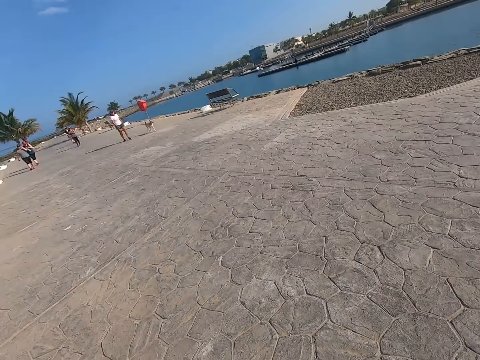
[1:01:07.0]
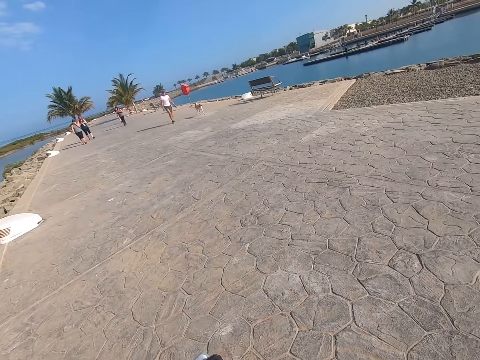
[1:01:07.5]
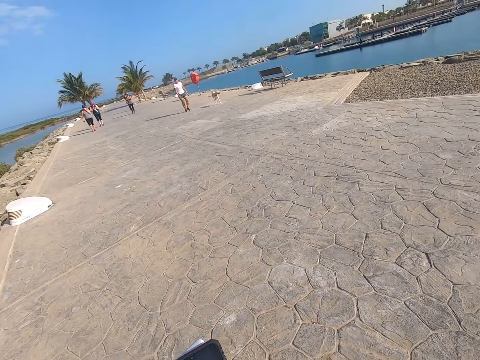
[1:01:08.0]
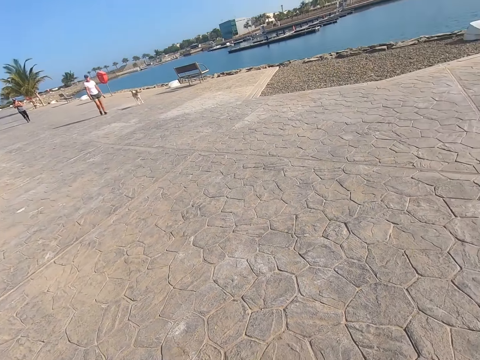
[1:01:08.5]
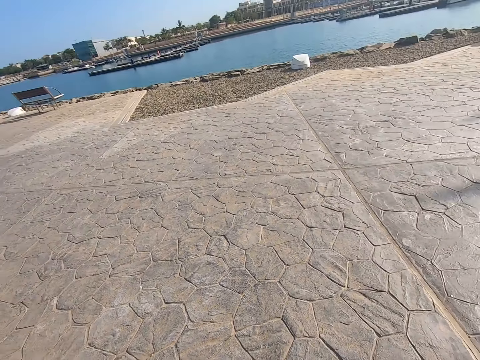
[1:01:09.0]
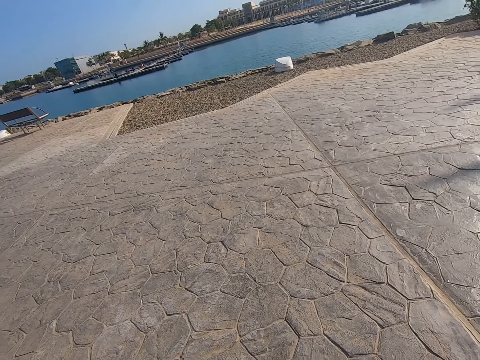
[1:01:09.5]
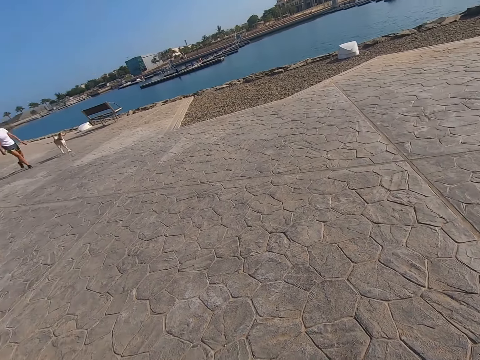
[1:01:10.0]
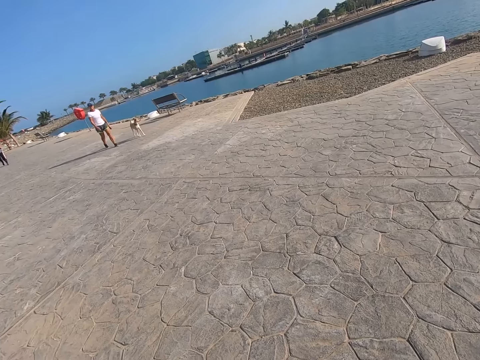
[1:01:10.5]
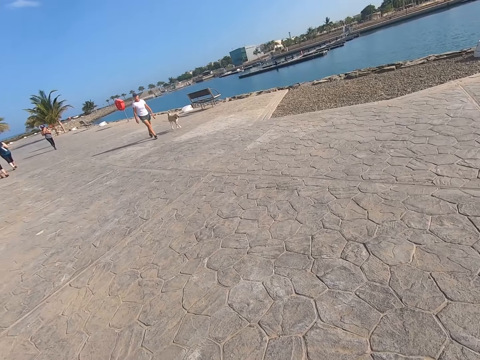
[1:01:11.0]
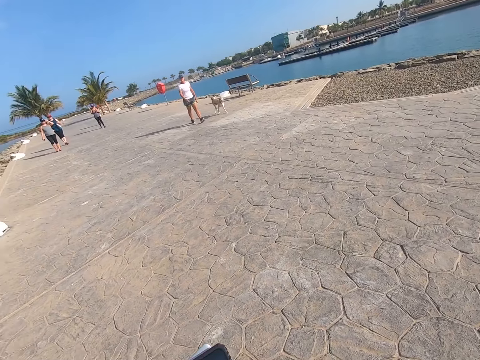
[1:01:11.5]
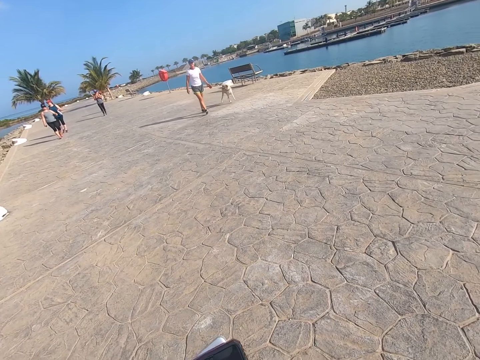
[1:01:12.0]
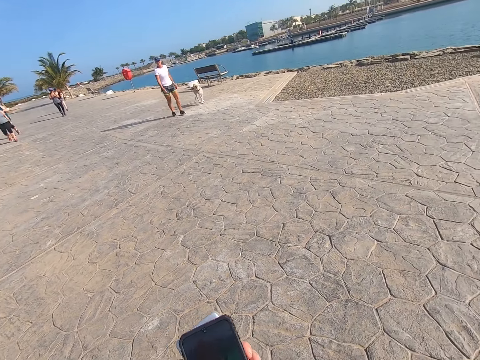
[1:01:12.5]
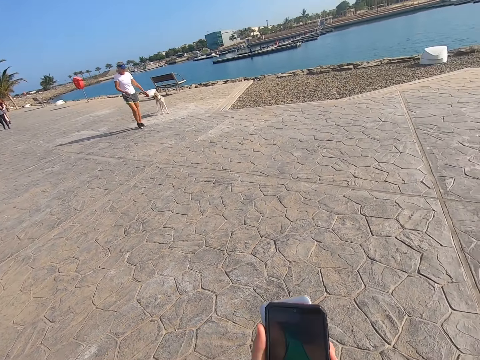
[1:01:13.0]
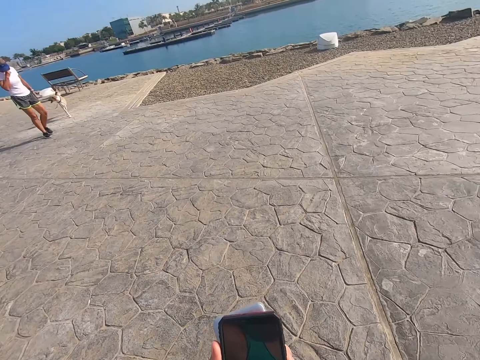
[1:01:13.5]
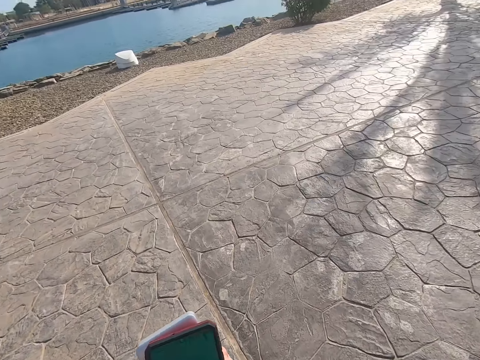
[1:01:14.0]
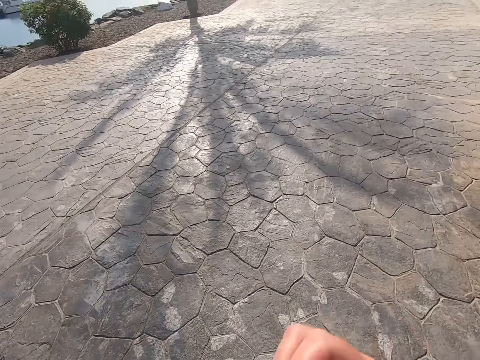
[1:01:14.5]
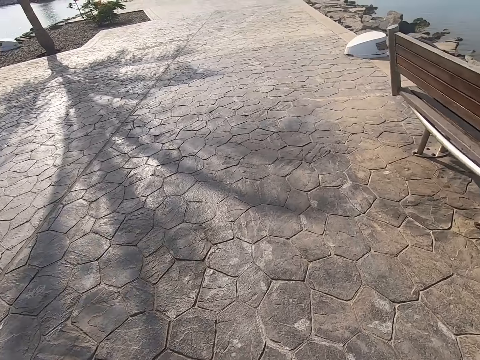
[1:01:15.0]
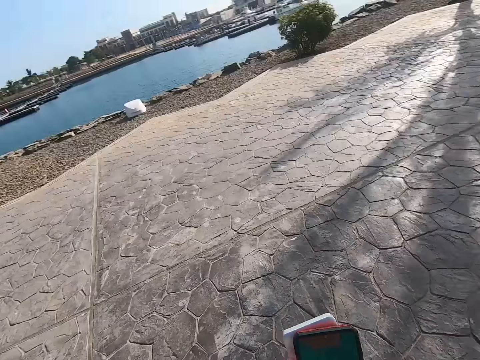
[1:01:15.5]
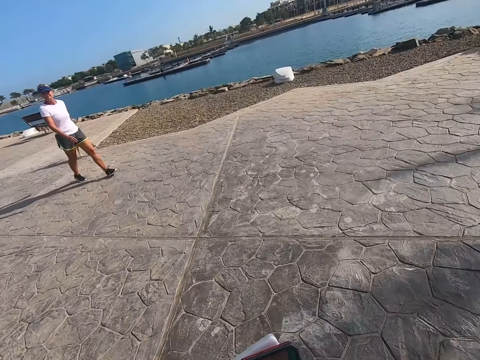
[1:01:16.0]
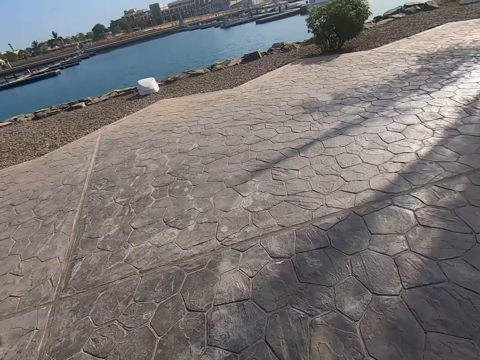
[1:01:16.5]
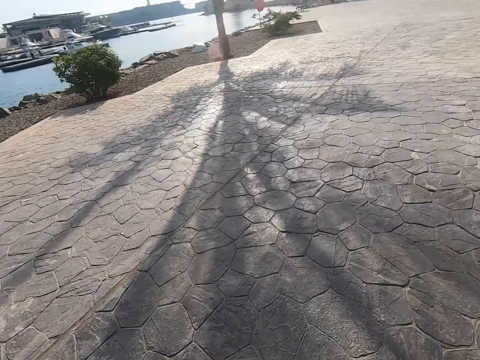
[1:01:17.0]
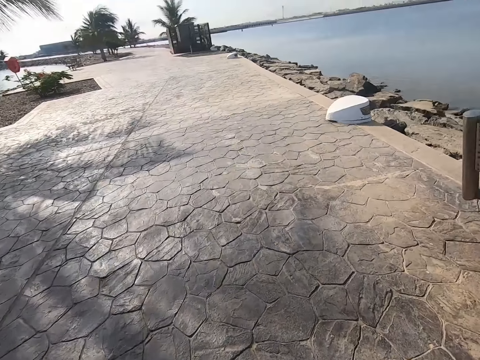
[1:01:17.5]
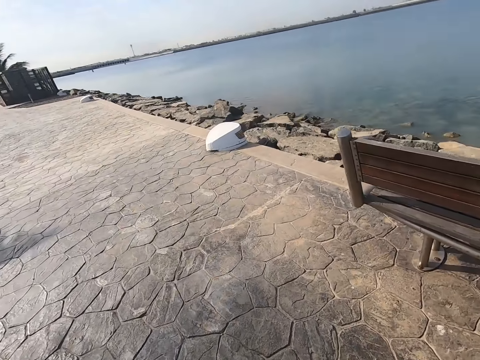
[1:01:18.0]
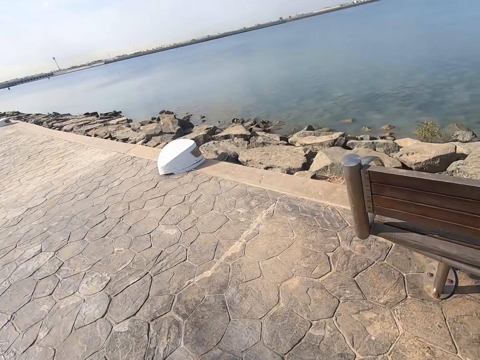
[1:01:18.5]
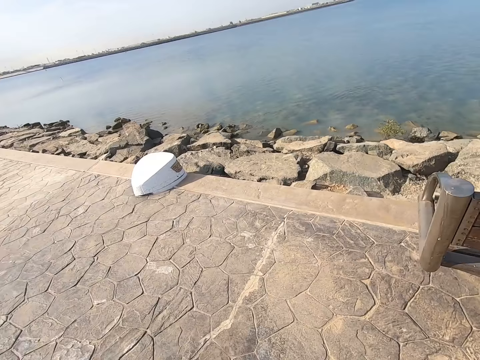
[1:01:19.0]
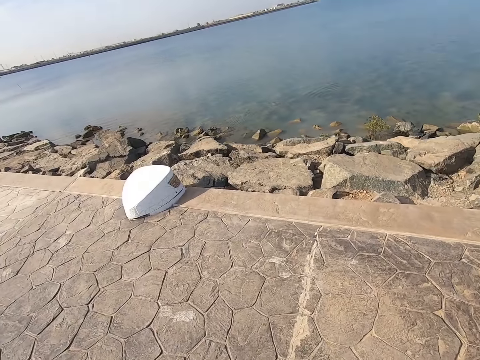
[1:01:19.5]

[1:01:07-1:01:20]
A person walks holding a dog. The camera wearer looks around. The person walks holding the dog. The camera wearer operates a phone. They carry the cell phone on the left hand. They turn. The person walks around. The camera wearer turns and walks around.

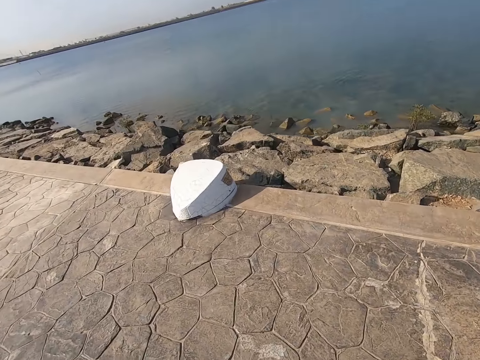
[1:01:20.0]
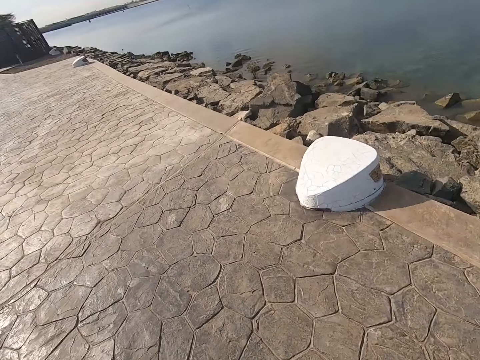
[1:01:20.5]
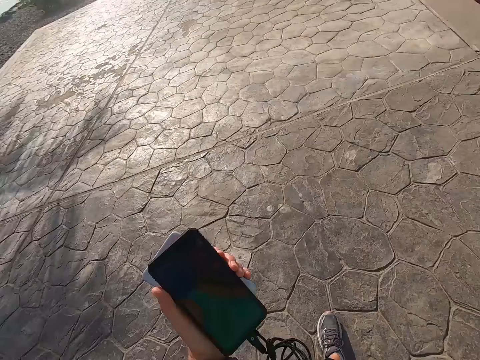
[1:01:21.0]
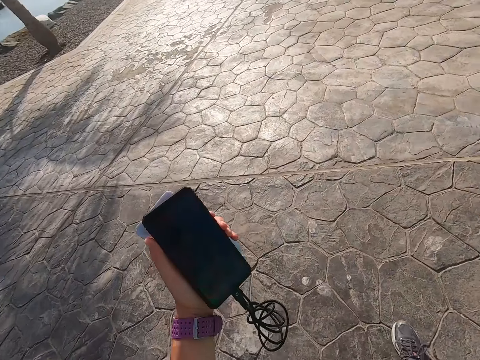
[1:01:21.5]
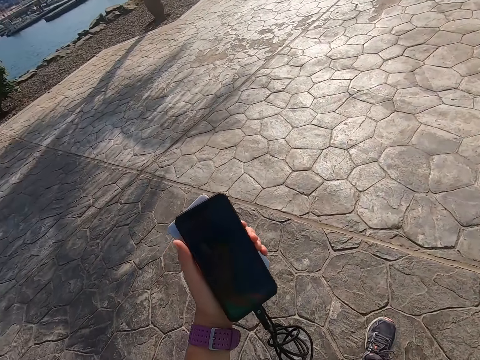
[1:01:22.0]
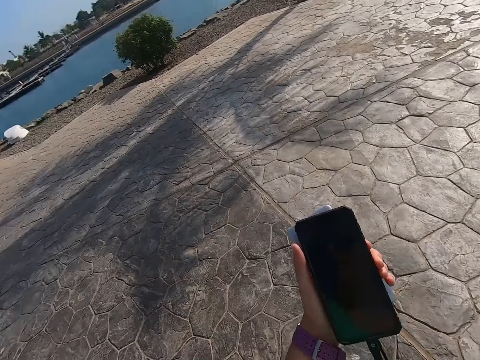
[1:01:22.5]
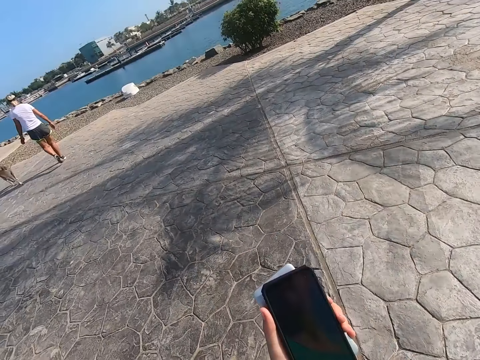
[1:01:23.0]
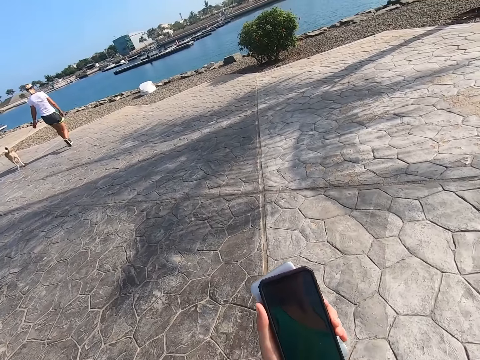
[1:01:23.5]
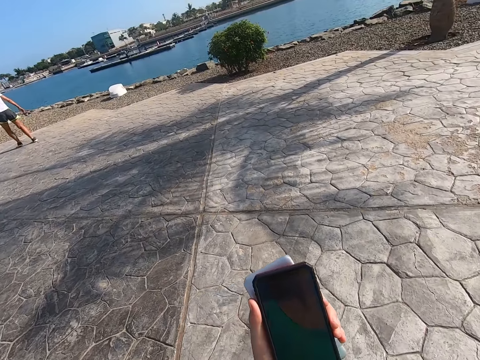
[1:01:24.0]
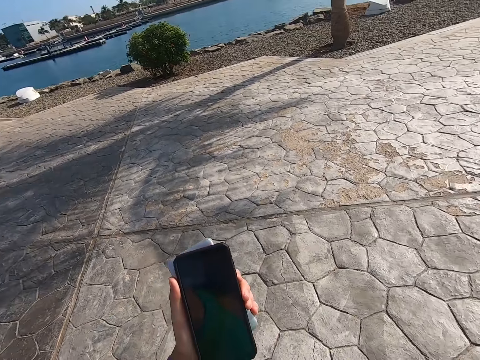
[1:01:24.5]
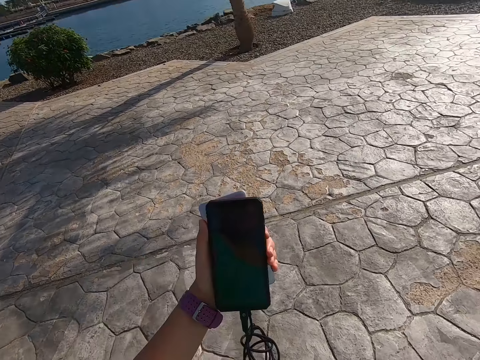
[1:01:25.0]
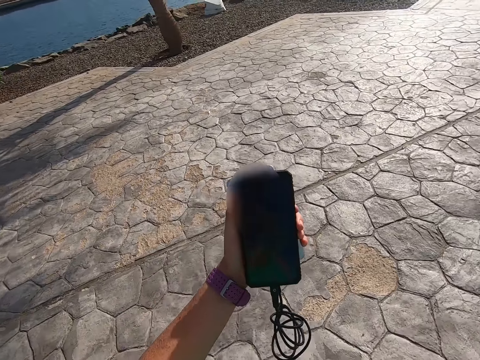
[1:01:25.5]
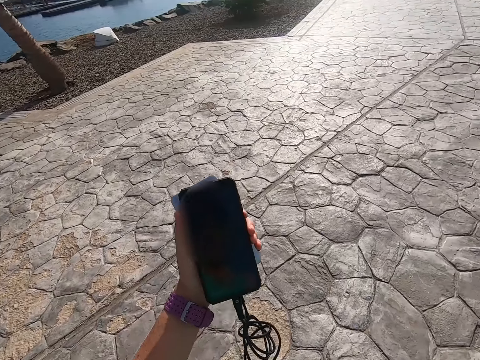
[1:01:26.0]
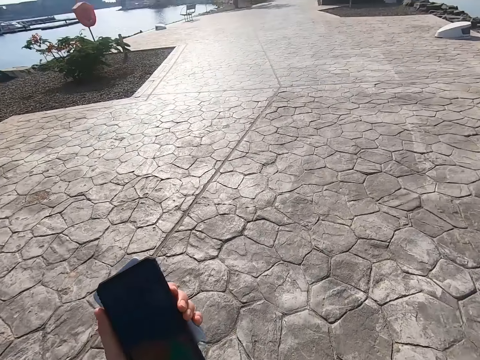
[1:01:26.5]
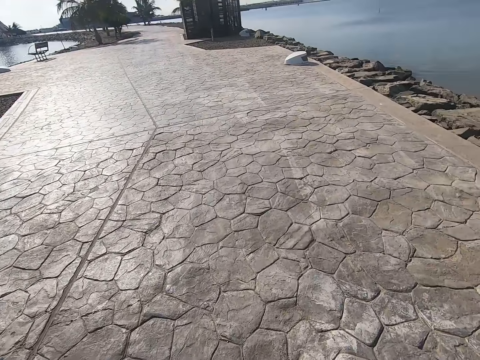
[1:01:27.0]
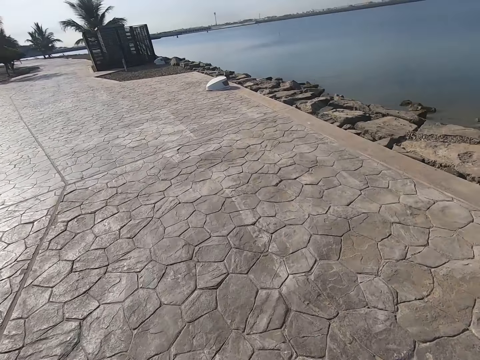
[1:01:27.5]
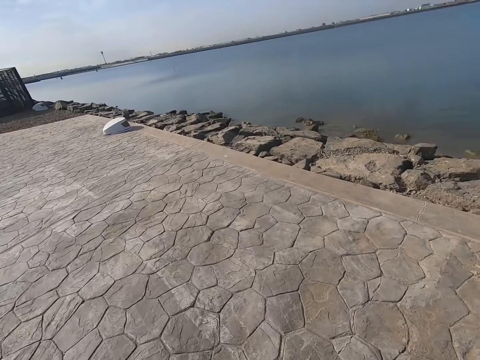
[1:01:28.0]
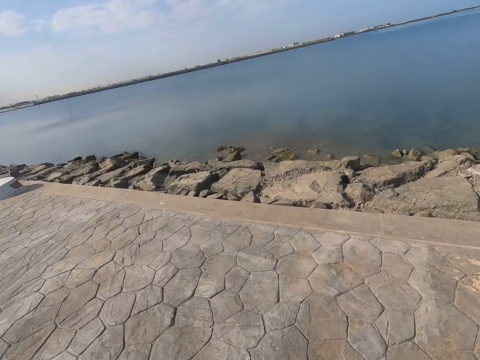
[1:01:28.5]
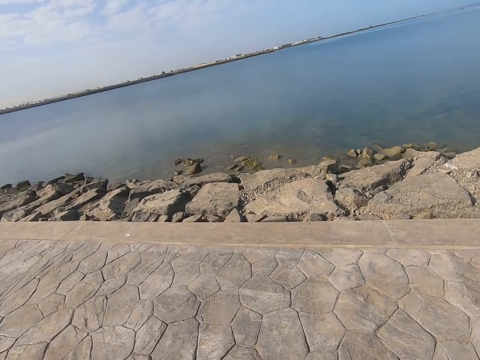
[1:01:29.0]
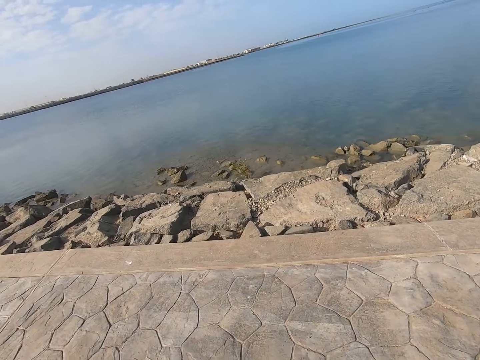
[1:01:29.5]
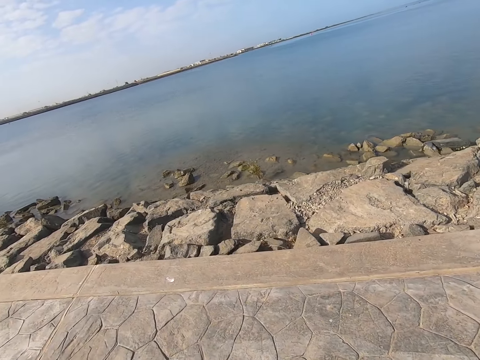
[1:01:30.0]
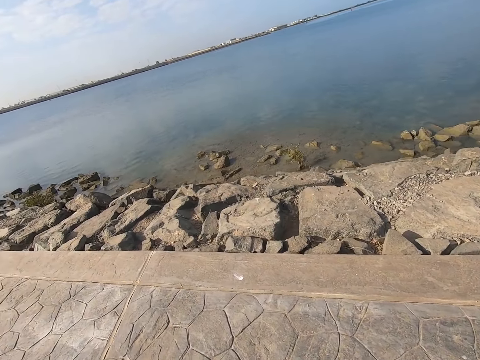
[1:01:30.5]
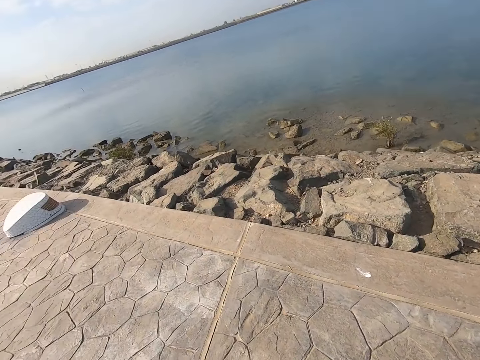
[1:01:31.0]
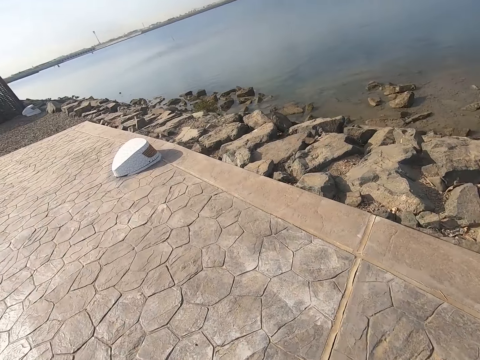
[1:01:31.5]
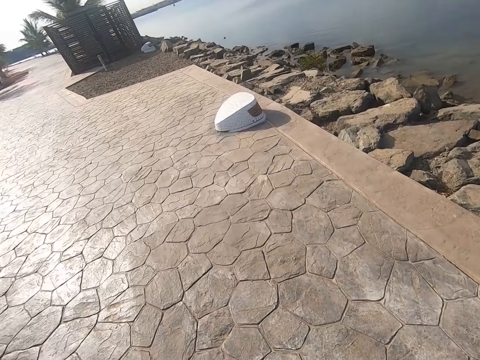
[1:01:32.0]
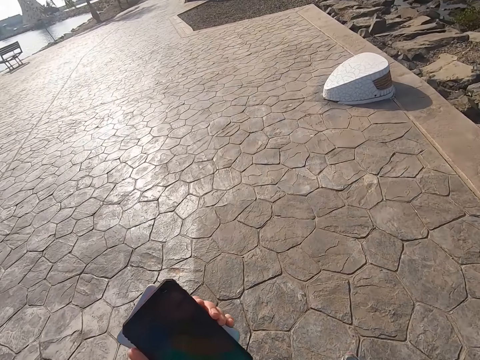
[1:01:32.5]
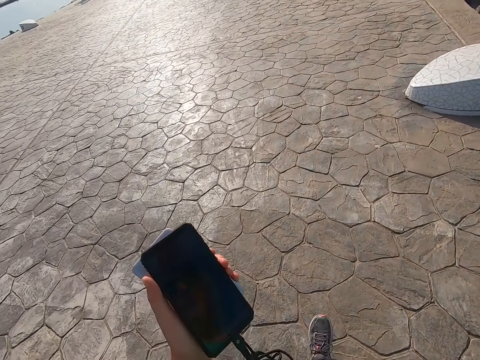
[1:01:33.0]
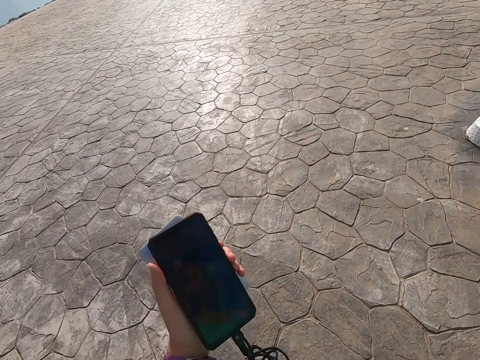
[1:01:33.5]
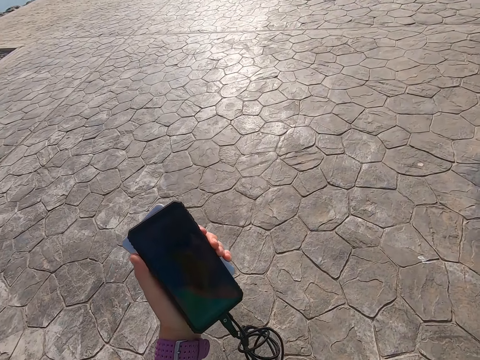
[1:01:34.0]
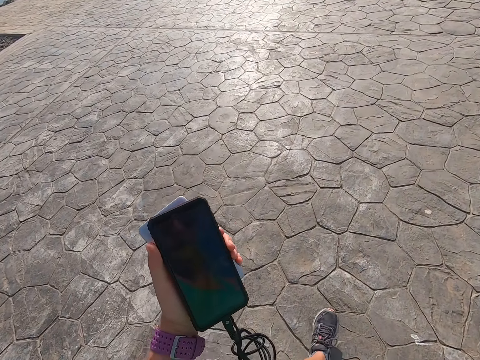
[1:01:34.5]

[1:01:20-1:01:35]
The camera wearer stares at a phone. They control a dog with a leash. They stare at the phone. They walk around.
